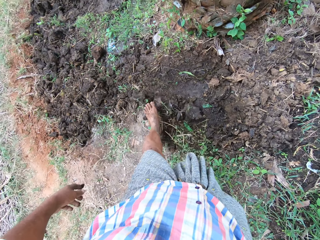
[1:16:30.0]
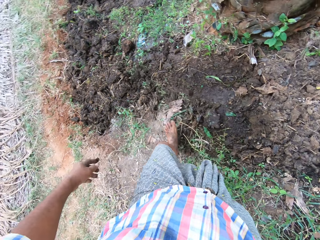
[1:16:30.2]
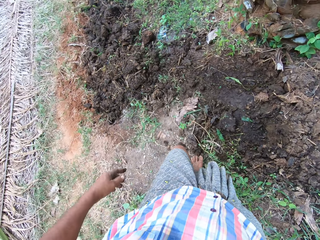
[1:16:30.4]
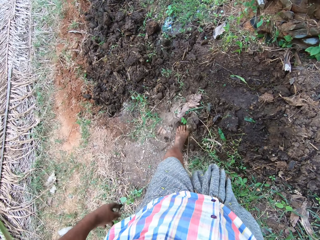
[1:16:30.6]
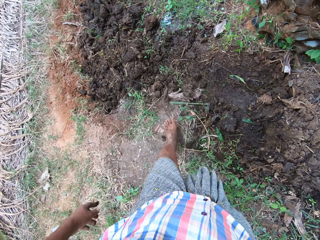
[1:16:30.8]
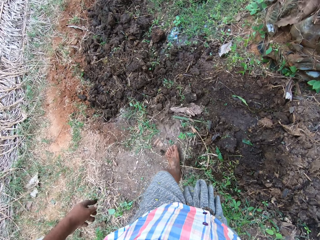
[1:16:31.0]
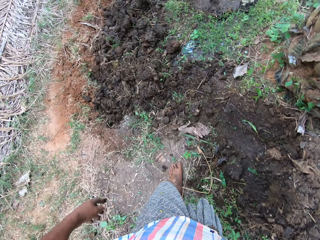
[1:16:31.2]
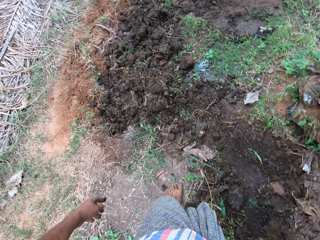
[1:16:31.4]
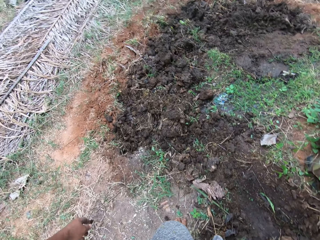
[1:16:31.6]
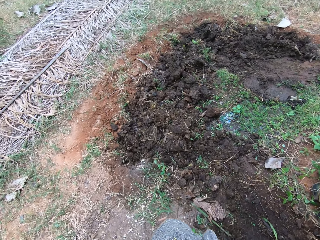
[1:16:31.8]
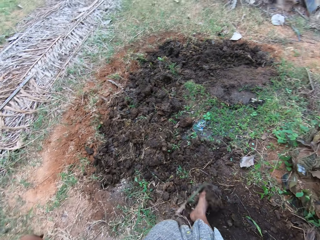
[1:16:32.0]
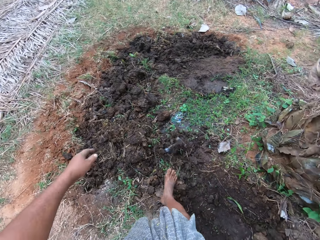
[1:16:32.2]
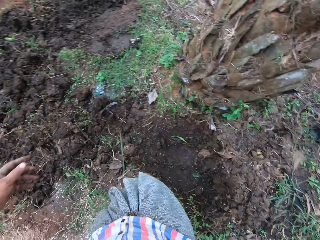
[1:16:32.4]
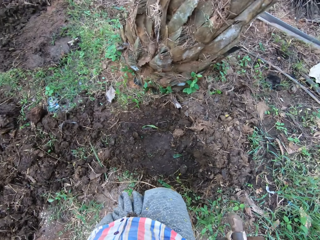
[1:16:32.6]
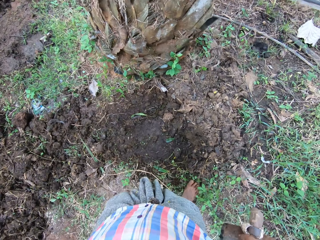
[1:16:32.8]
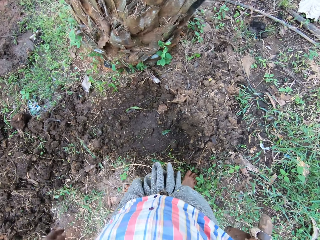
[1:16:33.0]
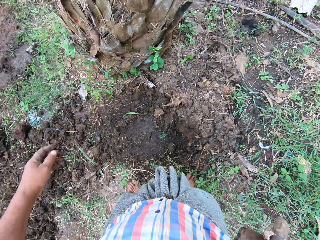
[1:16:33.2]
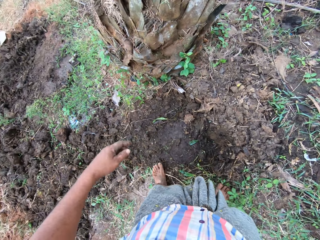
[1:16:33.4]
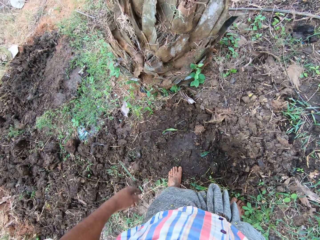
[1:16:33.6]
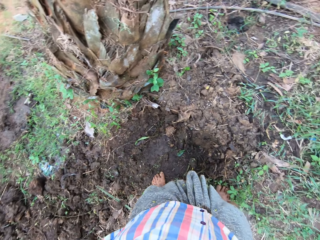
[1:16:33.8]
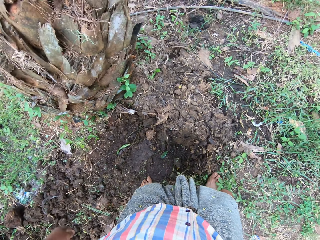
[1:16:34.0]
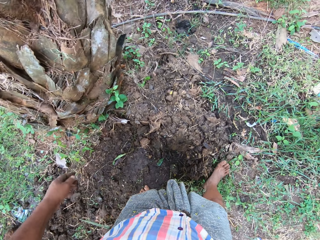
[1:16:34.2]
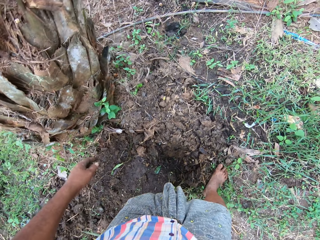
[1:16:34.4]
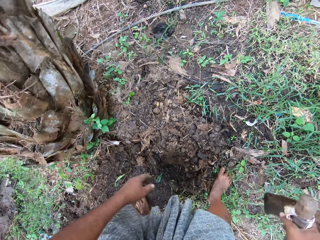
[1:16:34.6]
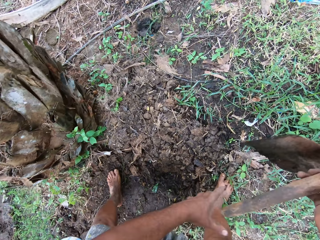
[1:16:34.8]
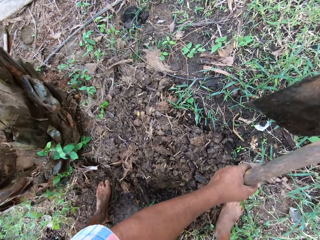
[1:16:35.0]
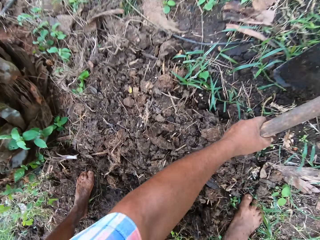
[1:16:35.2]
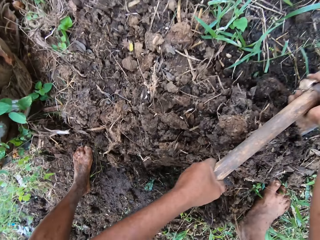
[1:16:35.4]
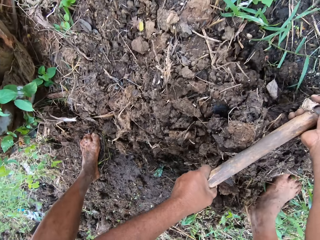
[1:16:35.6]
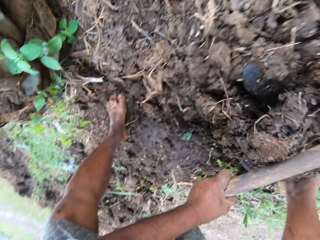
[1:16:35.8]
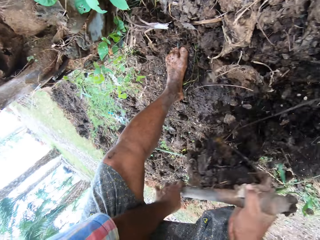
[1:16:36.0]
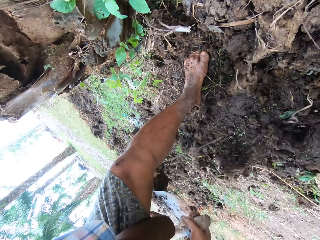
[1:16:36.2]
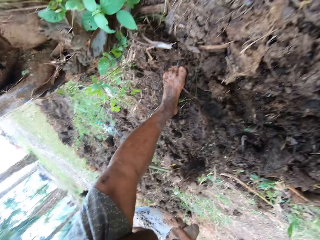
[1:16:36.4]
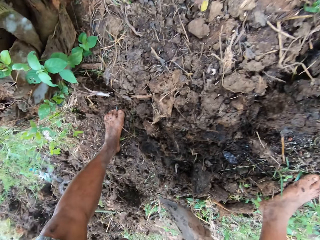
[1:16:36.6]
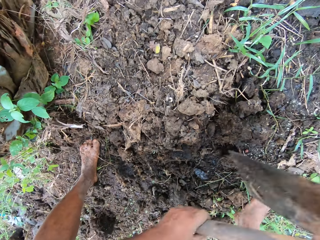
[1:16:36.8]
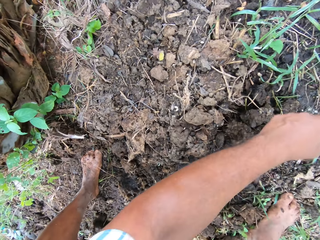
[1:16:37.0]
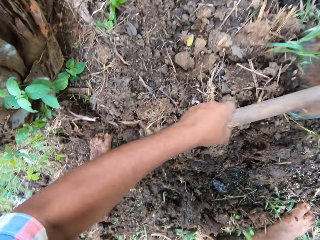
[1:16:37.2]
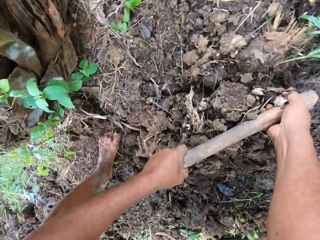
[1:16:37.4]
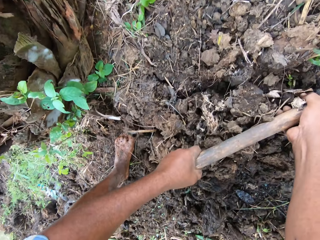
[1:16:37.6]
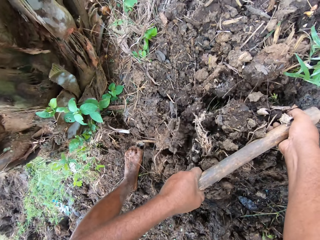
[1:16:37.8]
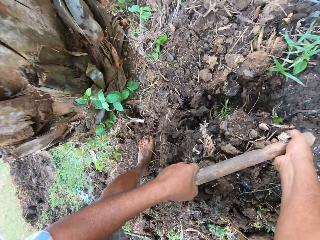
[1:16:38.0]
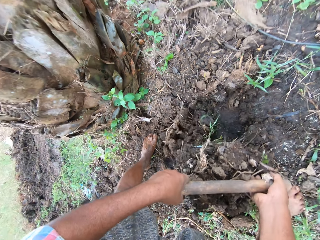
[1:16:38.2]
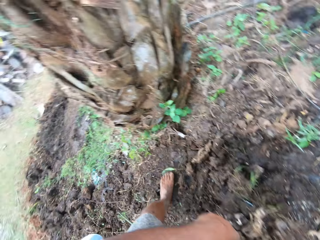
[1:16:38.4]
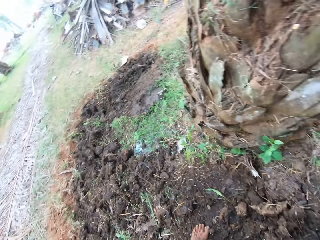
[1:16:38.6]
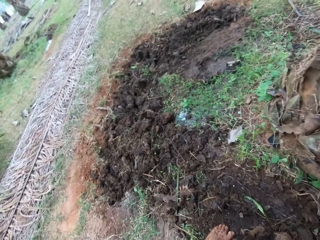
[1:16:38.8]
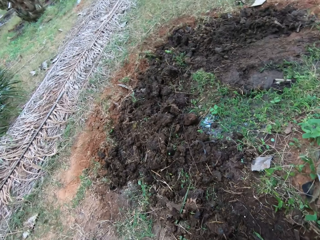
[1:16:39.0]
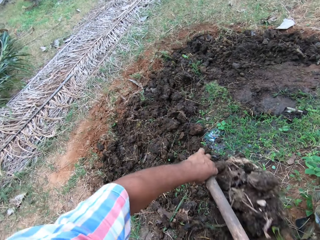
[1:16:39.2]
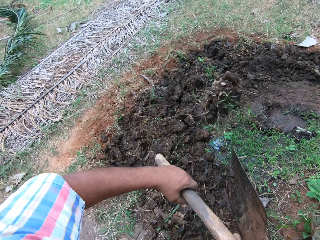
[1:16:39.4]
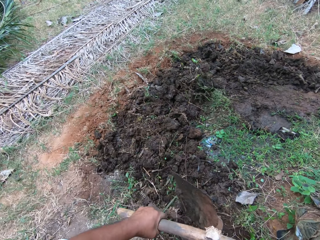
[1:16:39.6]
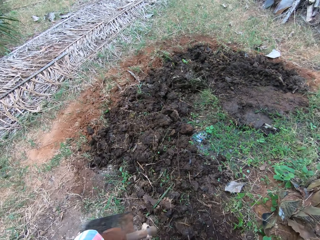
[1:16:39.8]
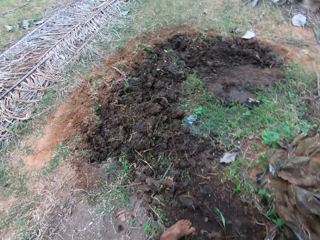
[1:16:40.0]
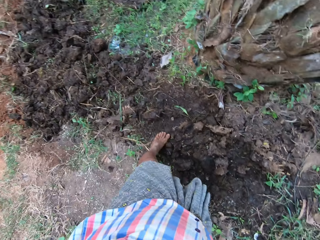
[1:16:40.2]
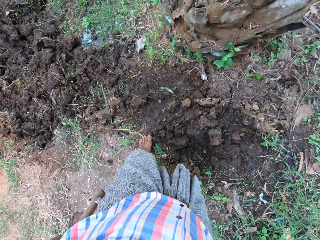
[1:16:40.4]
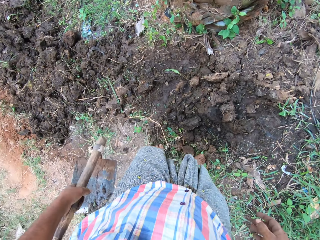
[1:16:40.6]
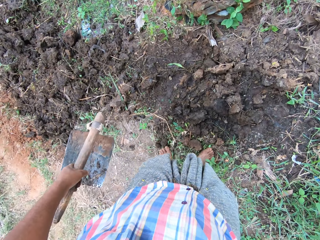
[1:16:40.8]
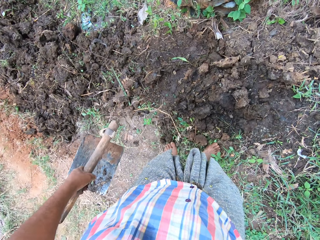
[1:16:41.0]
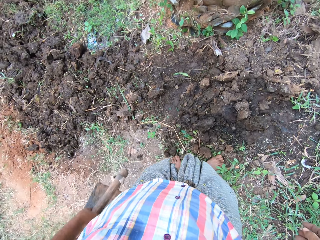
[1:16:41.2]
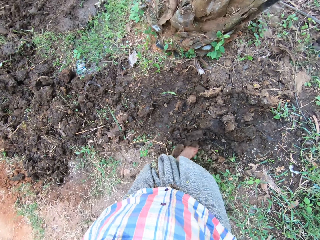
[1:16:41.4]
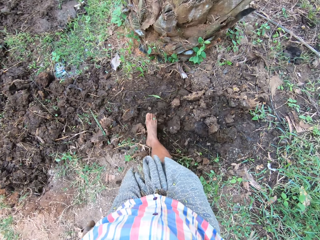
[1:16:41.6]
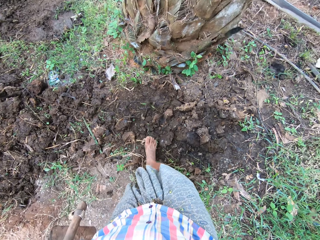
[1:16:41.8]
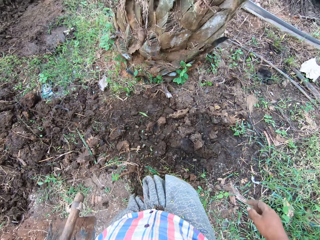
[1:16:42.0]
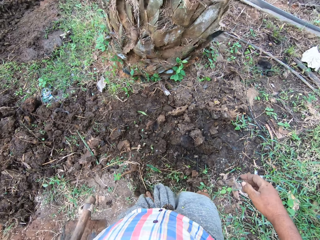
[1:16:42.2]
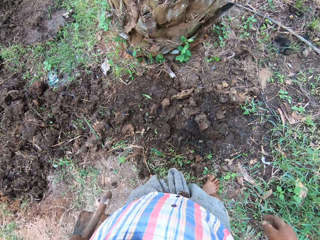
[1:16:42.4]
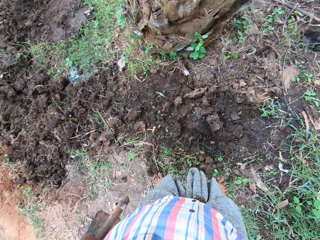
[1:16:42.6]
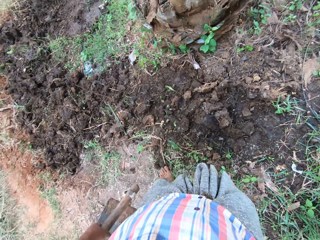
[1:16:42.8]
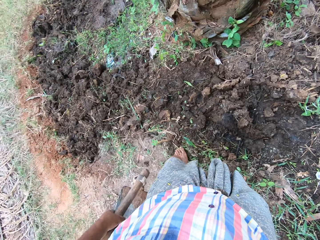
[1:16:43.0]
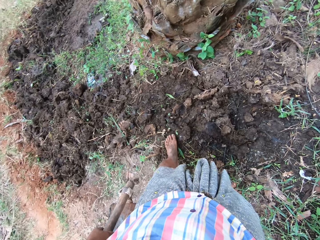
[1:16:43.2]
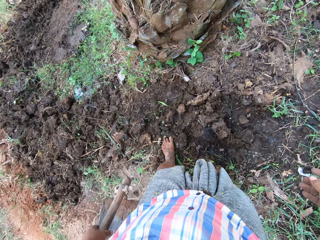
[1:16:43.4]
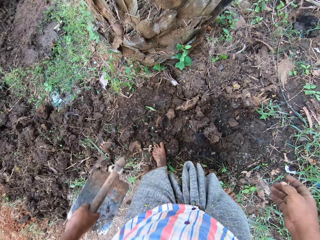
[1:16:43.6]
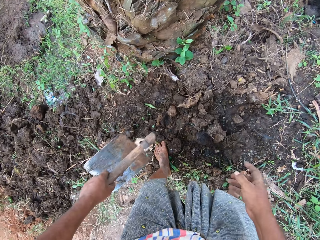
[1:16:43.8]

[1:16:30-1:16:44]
The camera wearer pushes the soil with a leg. They dig the soil with the hoe. They throw the soil away. They push the soil with the hoe. They dig the soil with the hoe. They throw the soil away with the hoe. They kick the soil. They stand near the tree. They push the soil with a leg.

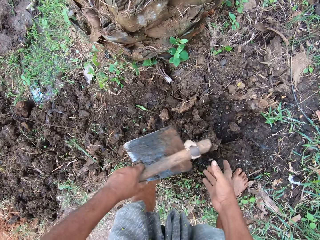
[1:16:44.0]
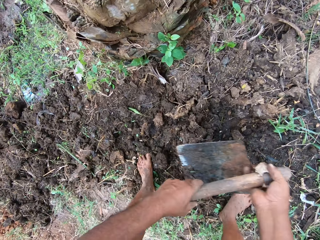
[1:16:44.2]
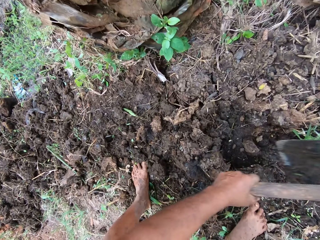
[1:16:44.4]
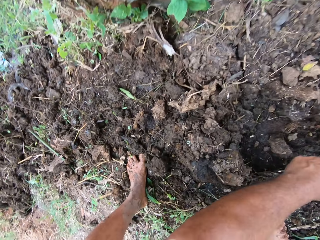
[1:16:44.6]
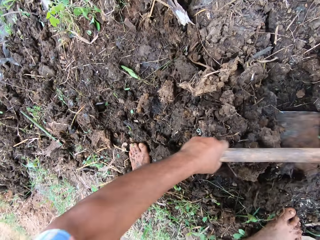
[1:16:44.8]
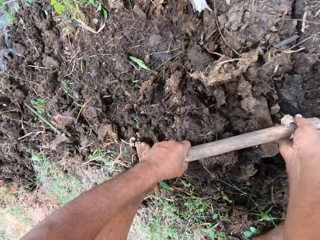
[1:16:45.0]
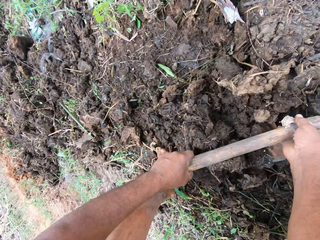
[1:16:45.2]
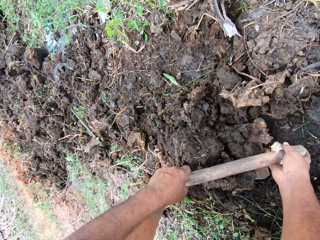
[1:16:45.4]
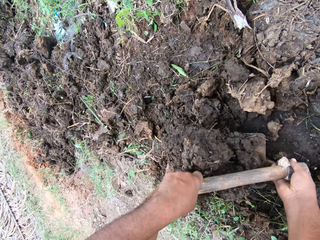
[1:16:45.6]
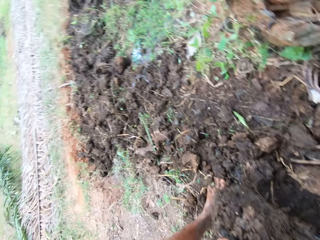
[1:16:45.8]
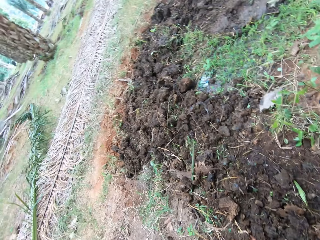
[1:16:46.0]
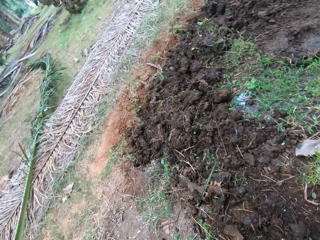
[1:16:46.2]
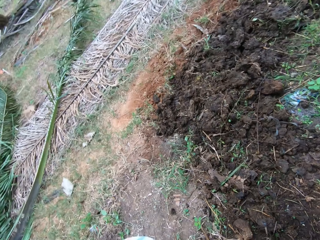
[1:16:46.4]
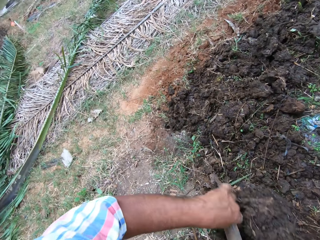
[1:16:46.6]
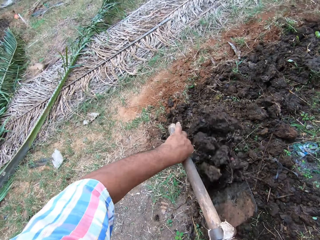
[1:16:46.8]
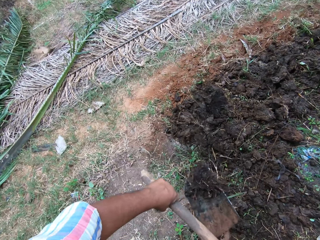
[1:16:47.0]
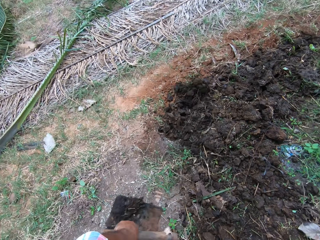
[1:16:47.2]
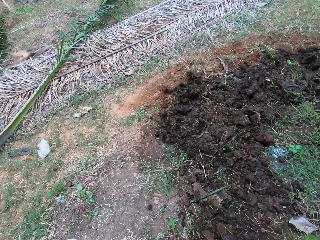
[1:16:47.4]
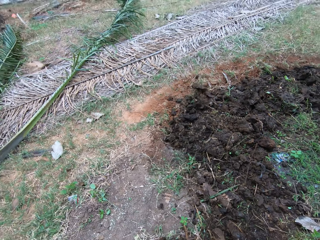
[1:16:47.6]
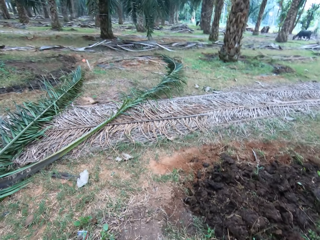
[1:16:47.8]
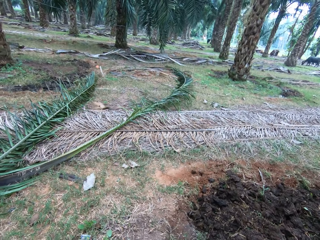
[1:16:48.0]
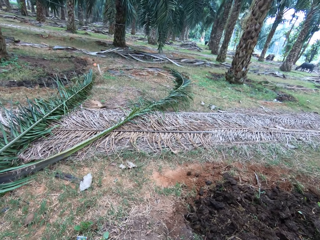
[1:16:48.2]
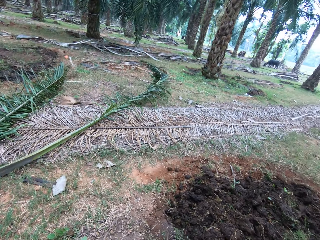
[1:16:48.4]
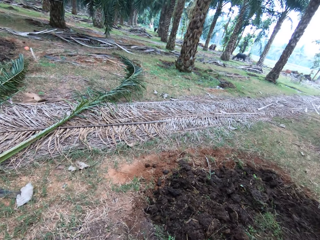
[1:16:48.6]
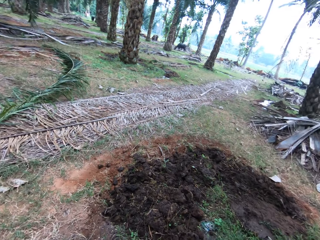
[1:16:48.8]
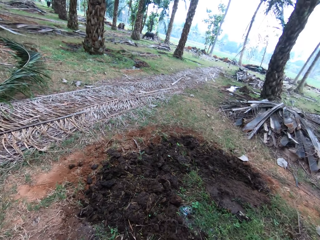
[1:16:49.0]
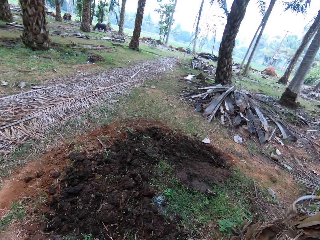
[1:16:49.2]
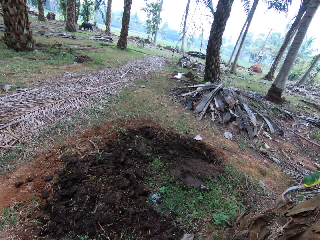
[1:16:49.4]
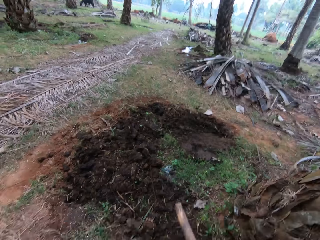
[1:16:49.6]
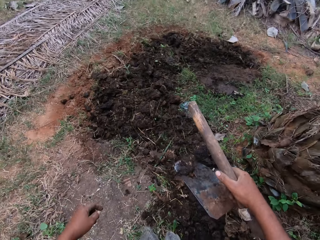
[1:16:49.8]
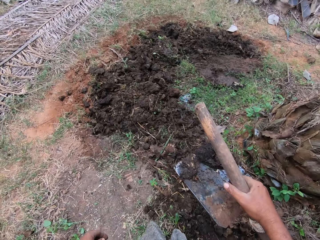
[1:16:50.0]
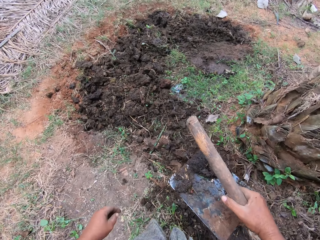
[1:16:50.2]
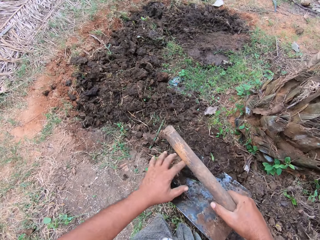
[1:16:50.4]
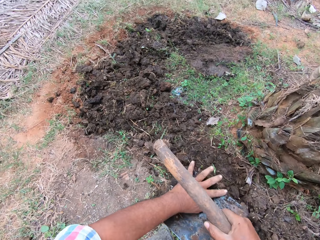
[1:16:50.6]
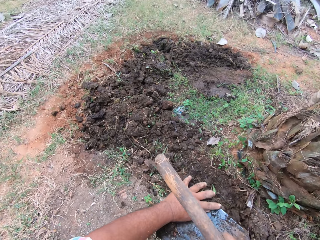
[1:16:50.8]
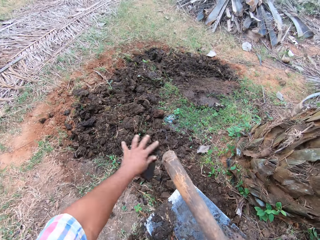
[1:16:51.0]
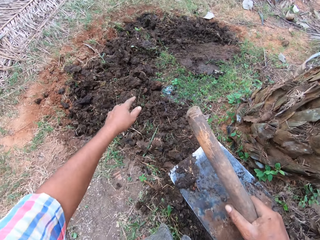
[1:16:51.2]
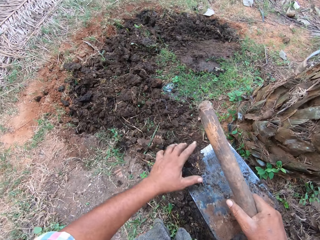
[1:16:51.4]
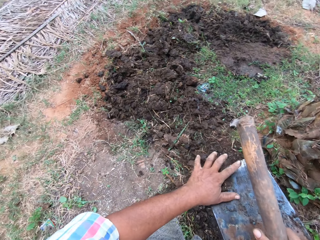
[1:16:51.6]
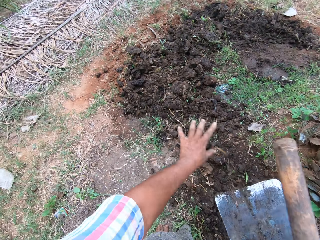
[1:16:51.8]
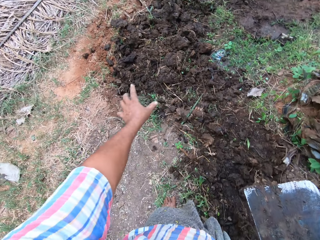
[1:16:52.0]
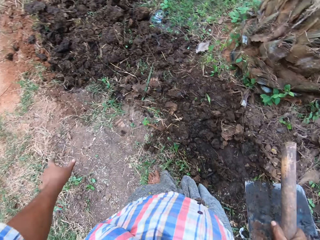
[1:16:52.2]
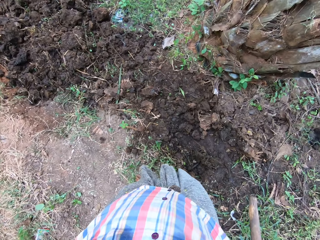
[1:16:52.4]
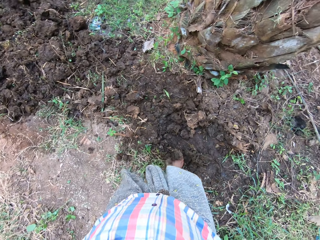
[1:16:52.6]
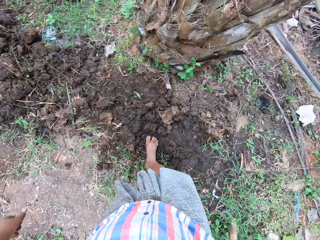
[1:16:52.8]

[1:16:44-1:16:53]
The camera wearer digs the soil with the hoe. He throws the soil on the ground. He looks around. He removes dirt from the hoe with his left hand.
